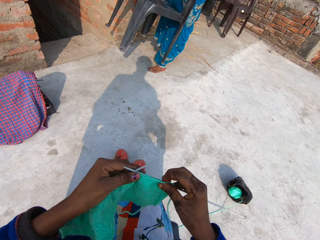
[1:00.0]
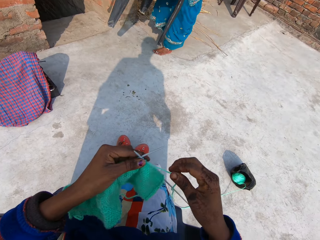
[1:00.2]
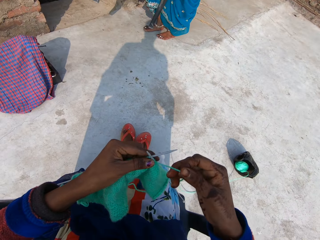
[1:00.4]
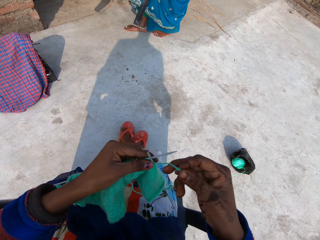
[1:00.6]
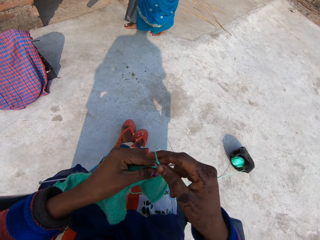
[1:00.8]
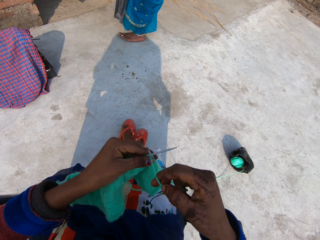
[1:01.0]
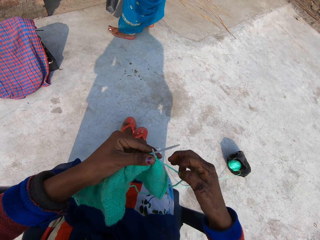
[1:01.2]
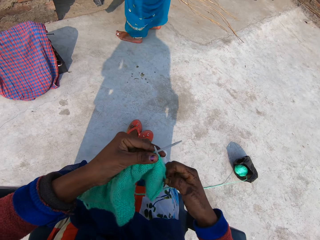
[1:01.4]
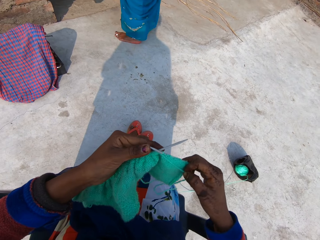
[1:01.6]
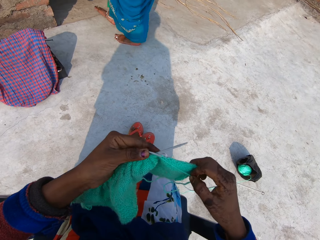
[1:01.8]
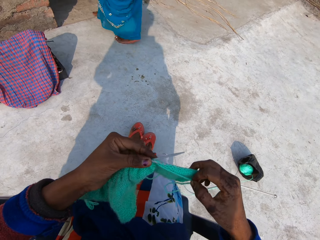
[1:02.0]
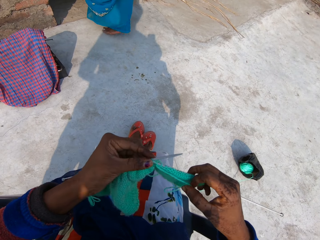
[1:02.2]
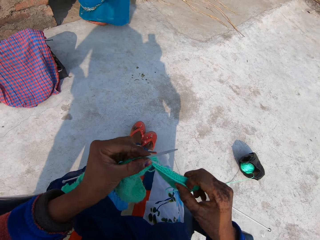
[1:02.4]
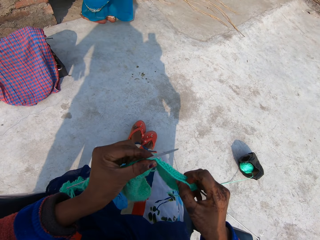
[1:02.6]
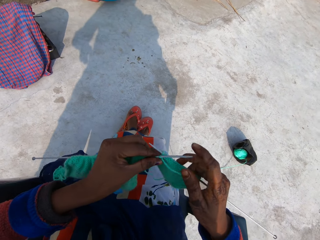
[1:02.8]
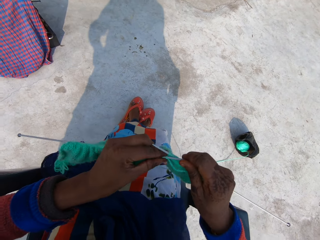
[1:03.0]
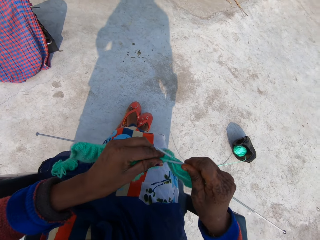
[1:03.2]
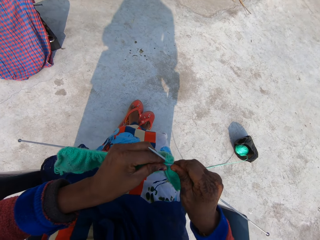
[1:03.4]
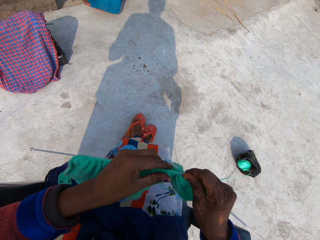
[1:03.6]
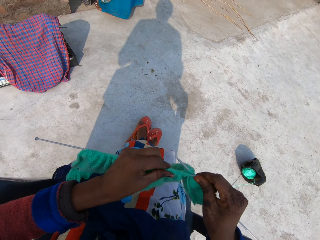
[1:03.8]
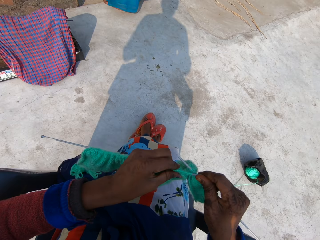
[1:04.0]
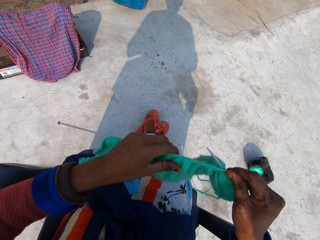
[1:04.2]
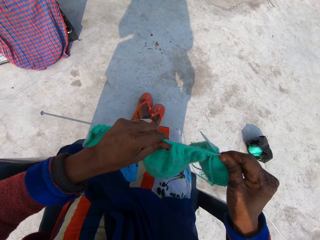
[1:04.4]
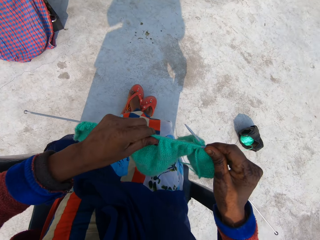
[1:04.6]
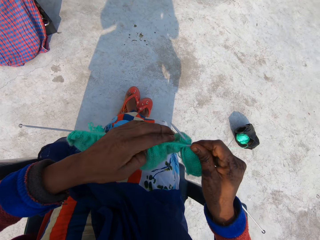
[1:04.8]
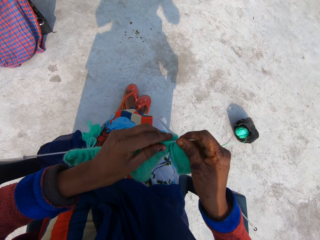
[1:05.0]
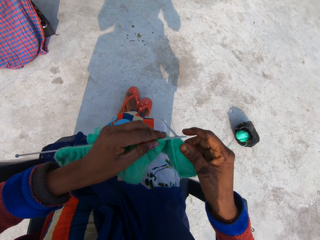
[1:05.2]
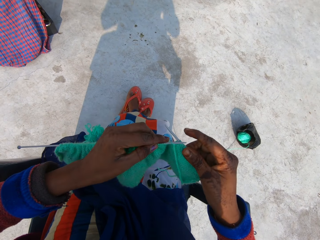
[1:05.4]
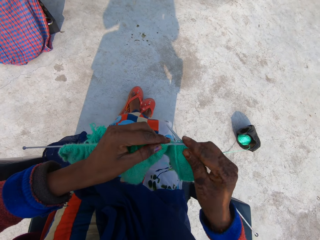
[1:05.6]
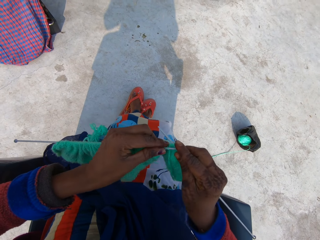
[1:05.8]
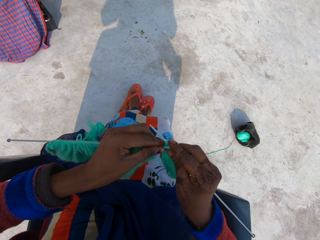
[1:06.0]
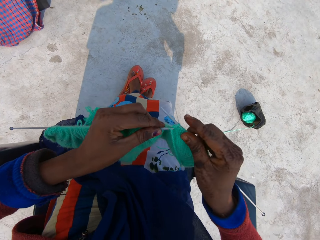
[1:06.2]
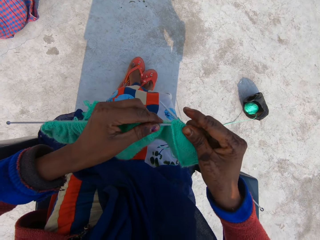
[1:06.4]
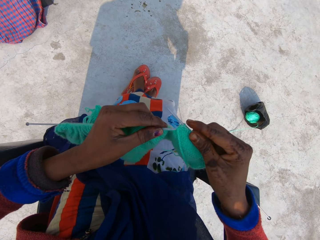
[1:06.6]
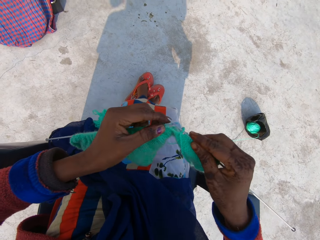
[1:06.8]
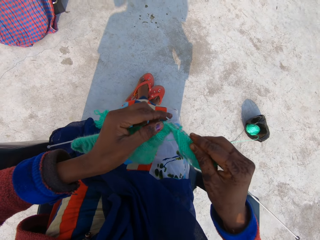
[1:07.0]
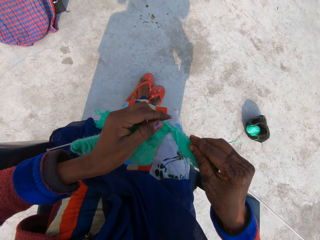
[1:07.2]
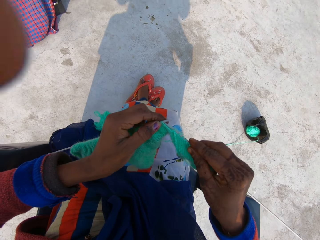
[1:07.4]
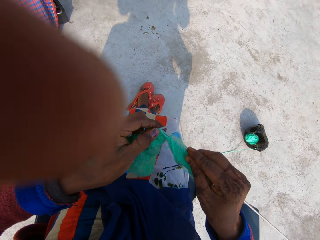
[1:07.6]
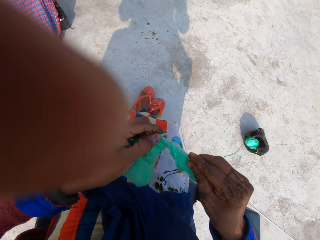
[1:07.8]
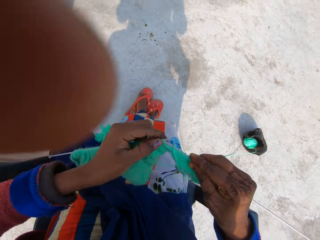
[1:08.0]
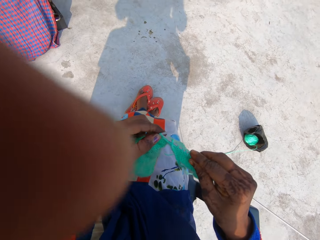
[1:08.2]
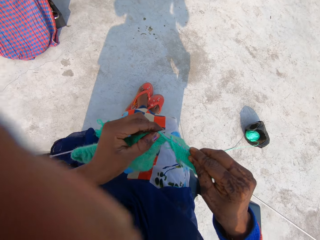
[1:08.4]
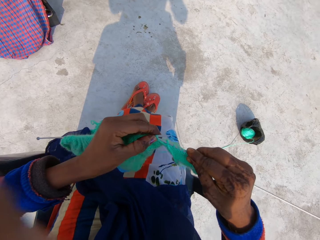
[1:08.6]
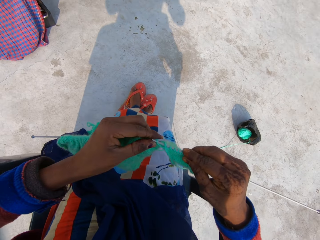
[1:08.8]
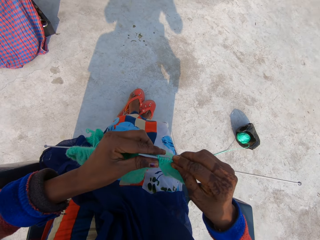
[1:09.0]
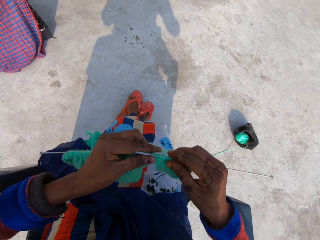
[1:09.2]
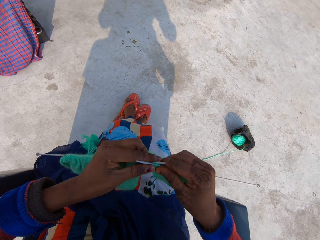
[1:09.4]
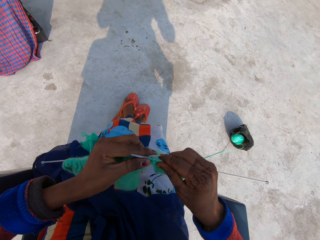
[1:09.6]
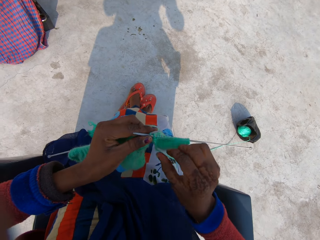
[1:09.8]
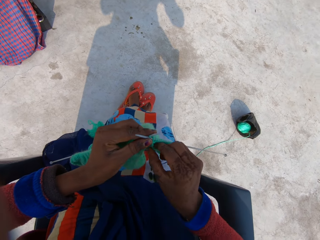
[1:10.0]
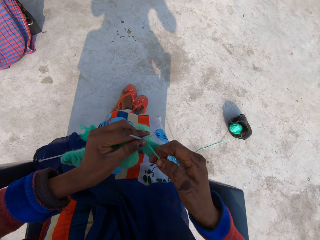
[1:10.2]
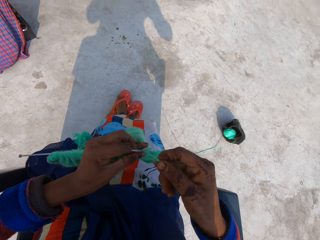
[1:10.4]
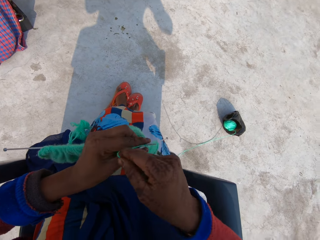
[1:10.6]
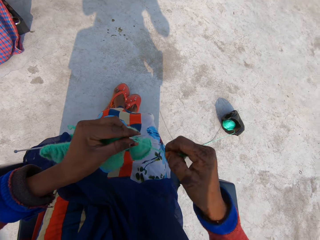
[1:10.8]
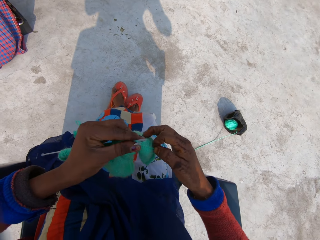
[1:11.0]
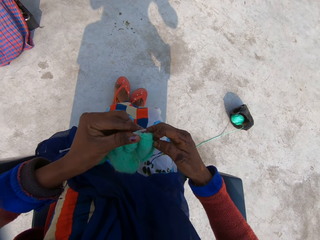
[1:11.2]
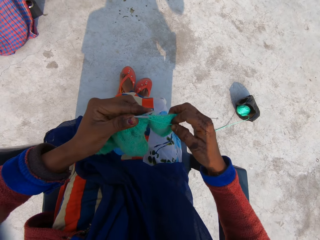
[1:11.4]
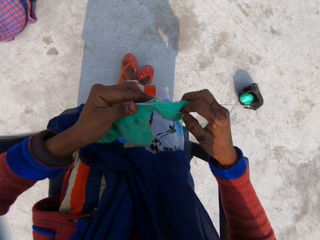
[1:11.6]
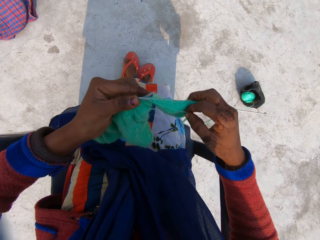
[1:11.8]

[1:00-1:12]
The camera wearer talks to a person. The person talks to the camera wearer. The camera wearer knits the fabric with the knitting needle. She talks to the person. The person talks to the camera wearer. The camera wearer talks to the person.

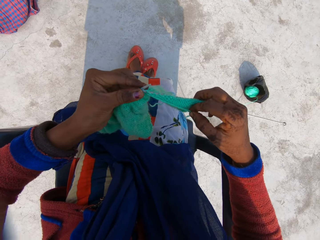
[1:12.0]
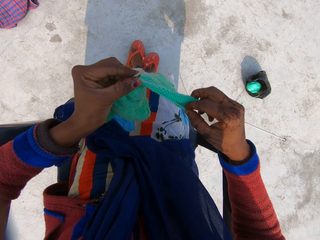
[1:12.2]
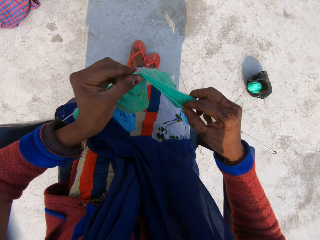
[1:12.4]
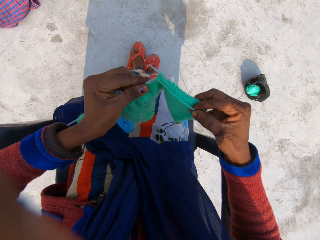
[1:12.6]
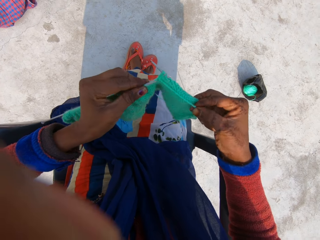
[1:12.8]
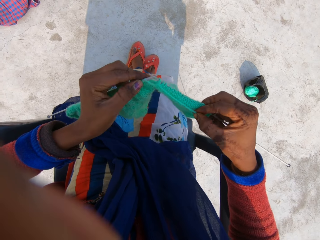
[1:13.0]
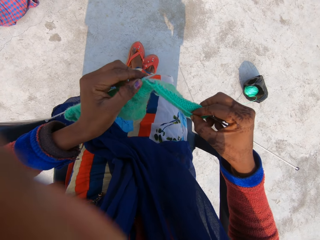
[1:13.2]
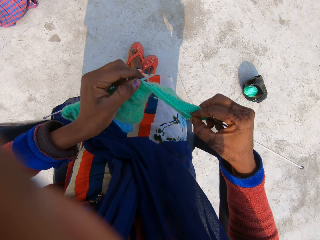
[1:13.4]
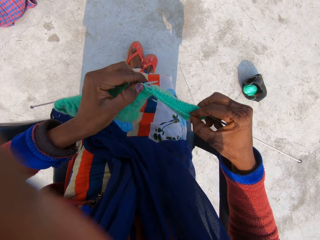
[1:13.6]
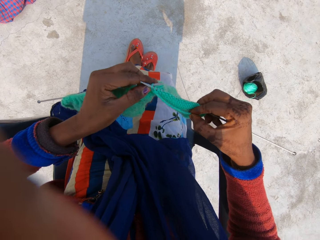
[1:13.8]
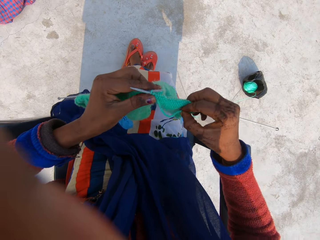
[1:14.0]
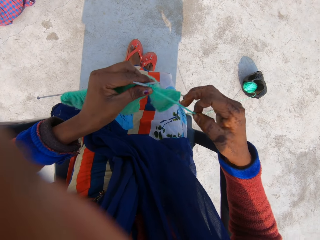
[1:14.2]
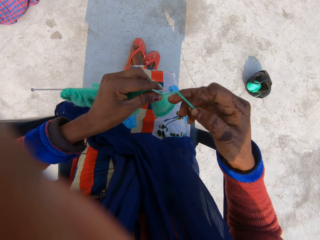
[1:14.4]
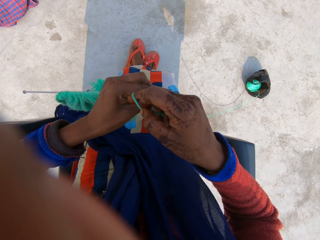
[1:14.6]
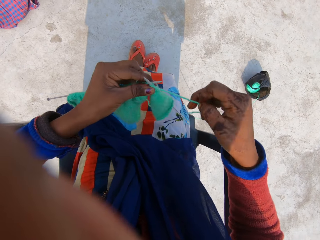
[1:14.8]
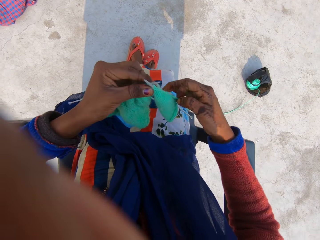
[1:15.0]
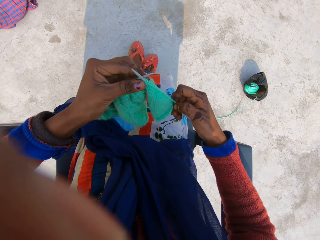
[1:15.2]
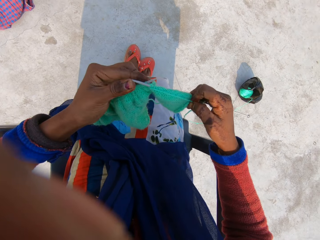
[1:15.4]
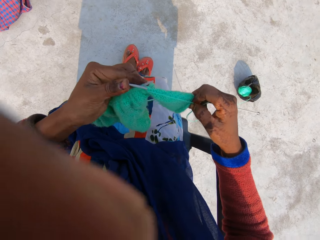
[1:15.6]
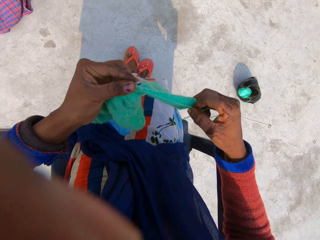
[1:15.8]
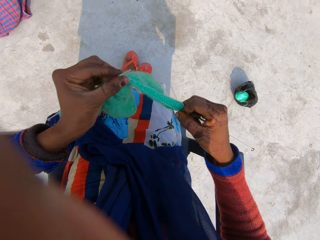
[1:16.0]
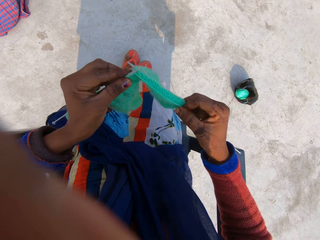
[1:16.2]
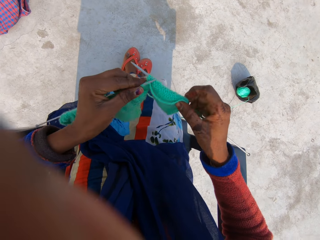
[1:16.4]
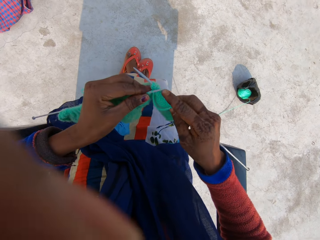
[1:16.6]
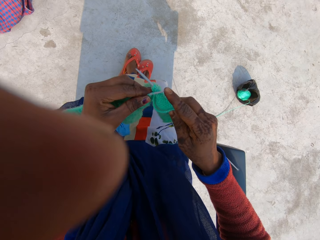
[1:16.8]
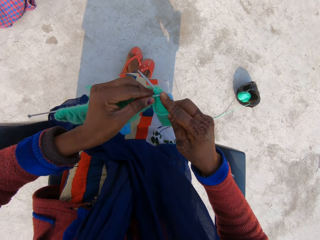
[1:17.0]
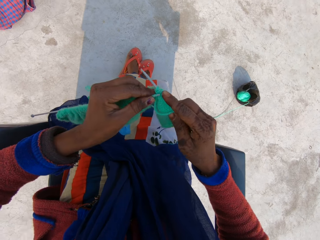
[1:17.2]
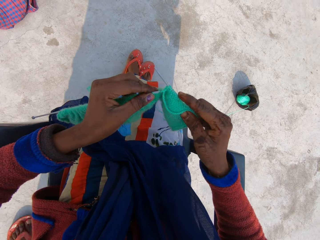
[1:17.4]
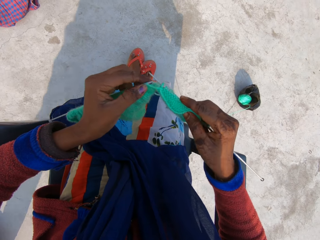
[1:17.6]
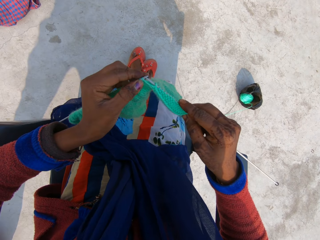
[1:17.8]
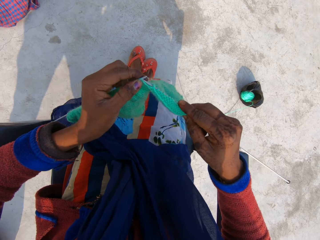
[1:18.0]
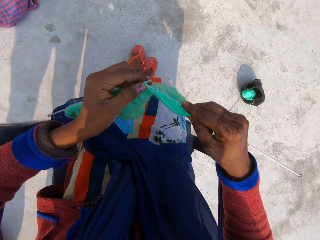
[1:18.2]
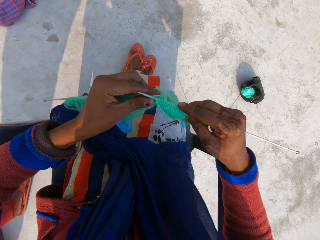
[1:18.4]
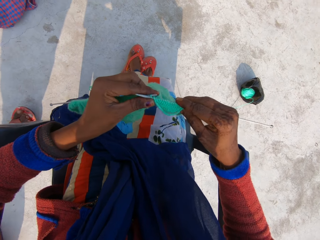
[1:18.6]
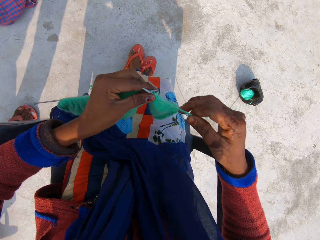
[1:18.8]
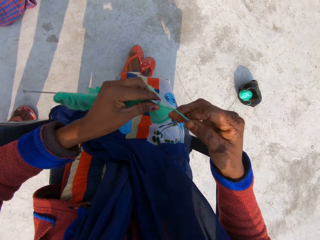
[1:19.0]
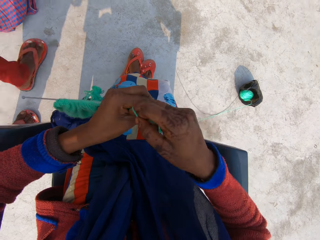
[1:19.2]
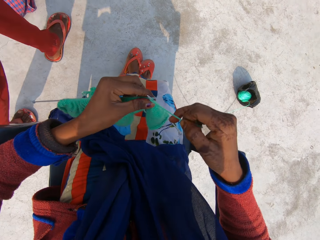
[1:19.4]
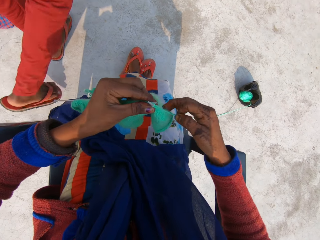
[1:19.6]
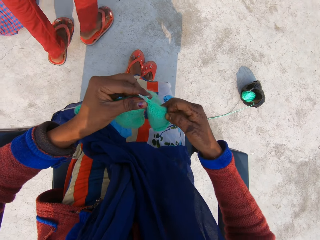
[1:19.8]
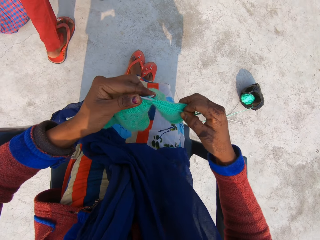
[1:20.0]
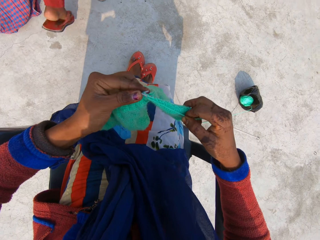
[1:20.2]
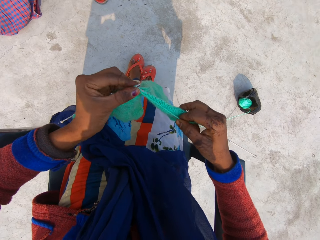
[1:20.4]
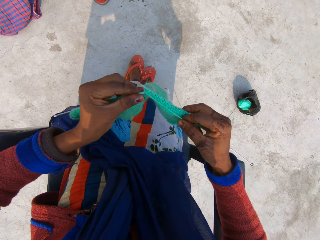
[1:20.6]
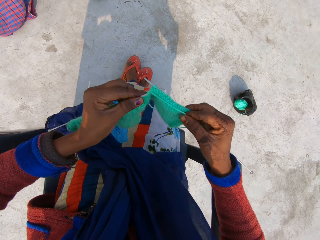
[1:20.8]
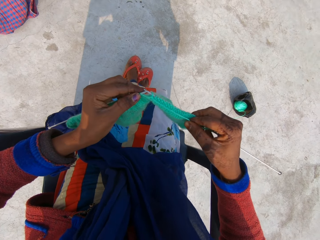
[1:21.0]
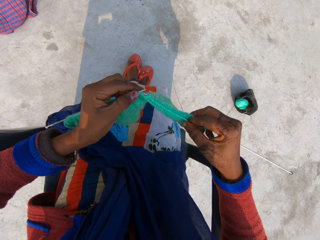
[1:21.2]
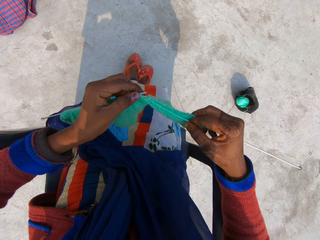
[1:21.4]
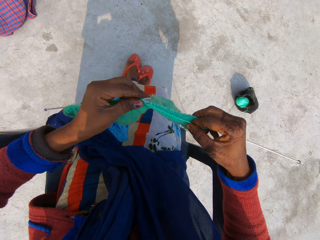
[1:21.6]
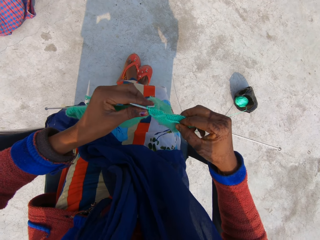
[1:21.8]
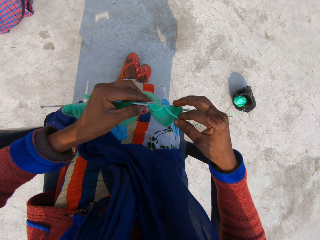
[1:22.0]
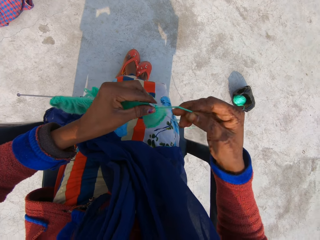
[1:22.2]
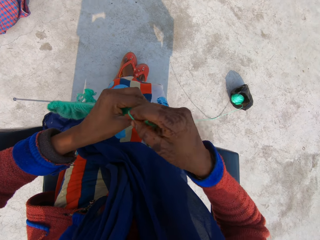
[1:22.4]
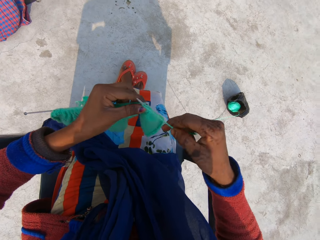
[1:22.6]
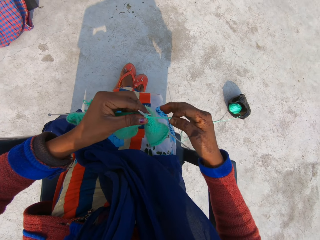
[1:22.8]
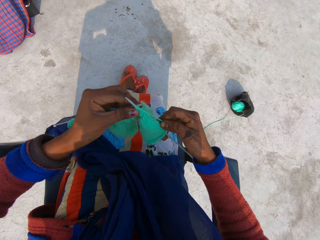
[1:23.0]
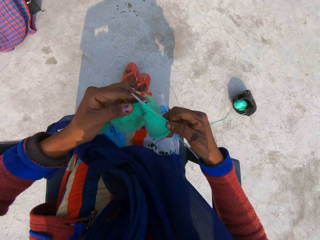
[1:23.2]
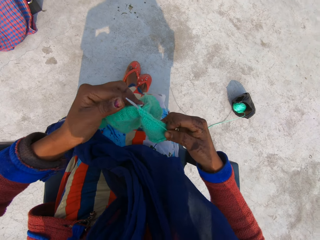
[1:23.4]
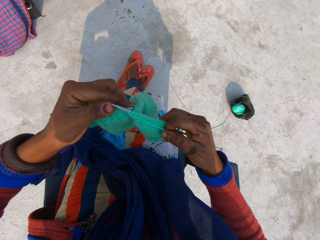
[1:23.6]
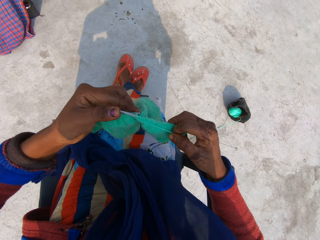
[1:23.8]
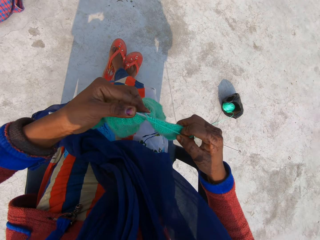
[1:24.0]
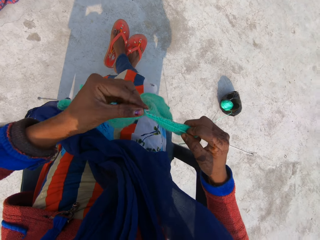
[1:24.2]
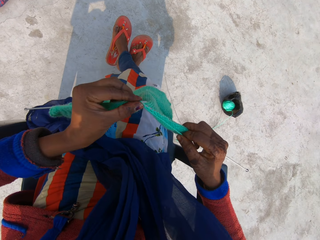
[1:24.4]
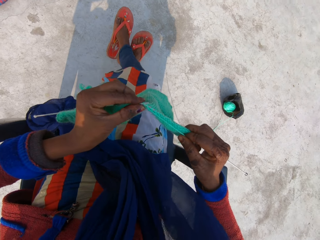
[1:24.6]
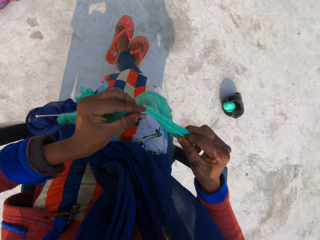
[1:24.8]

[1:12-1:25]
A person walks away. The camera wearer moves her legs.
